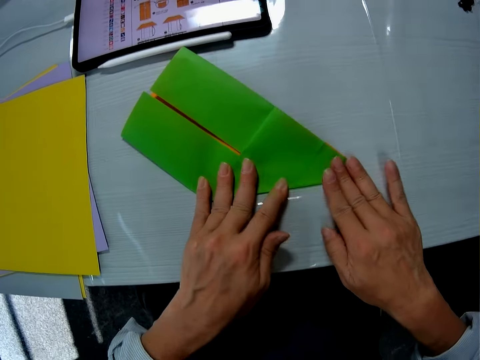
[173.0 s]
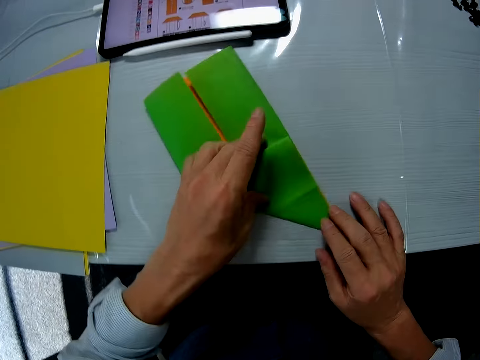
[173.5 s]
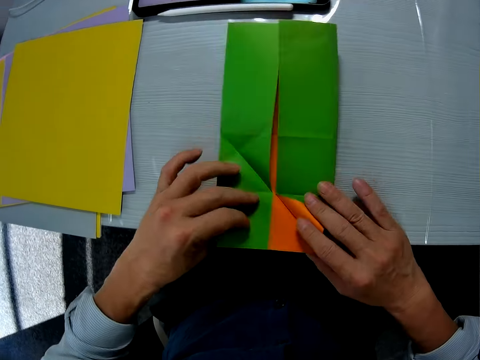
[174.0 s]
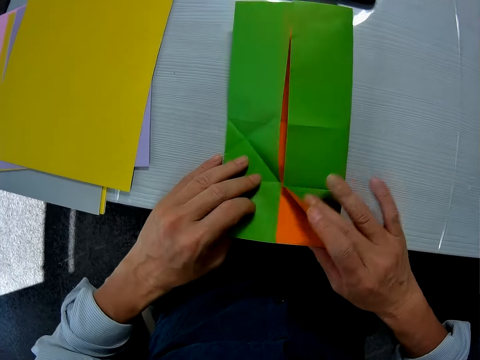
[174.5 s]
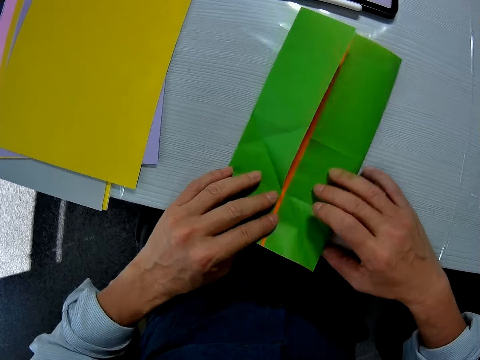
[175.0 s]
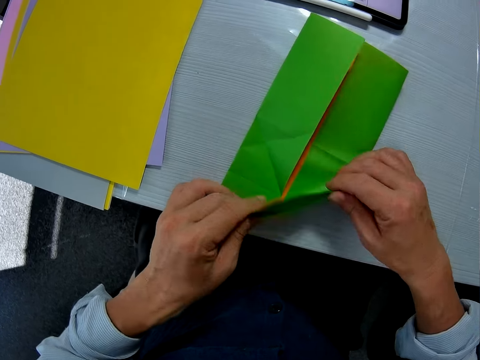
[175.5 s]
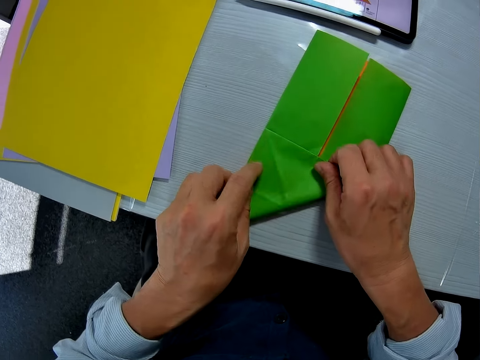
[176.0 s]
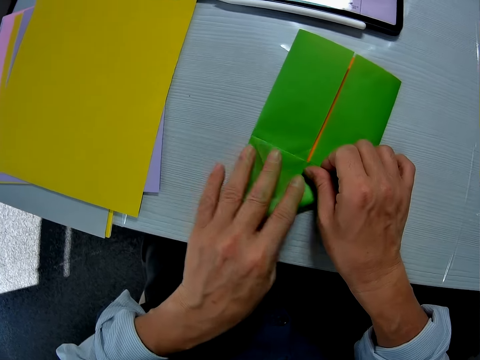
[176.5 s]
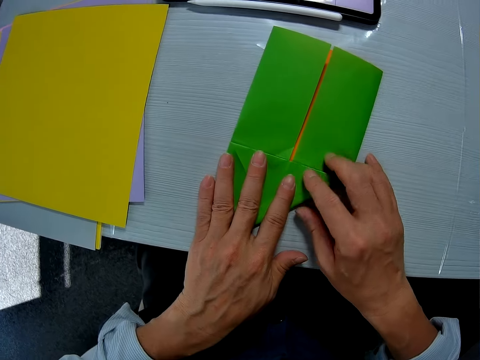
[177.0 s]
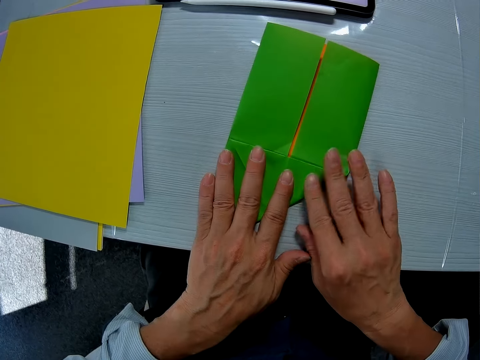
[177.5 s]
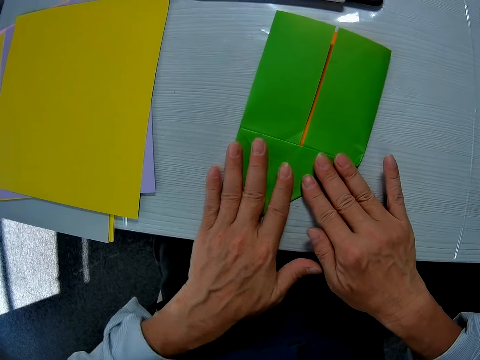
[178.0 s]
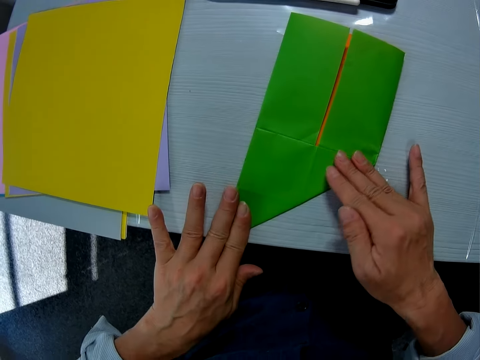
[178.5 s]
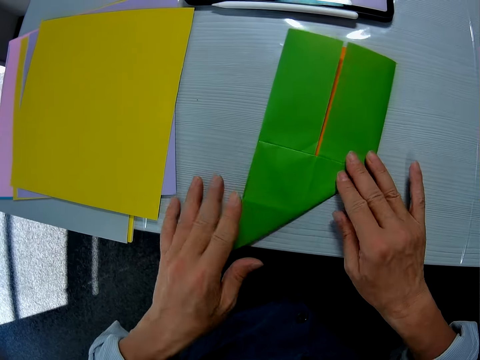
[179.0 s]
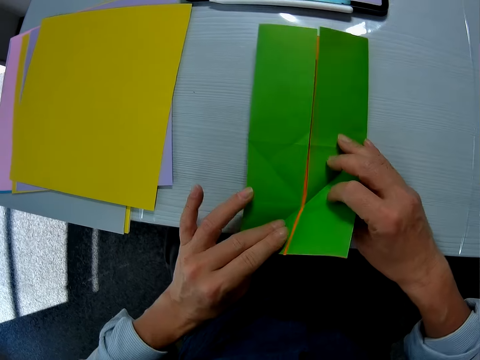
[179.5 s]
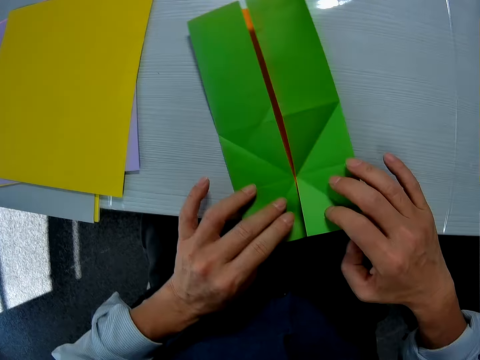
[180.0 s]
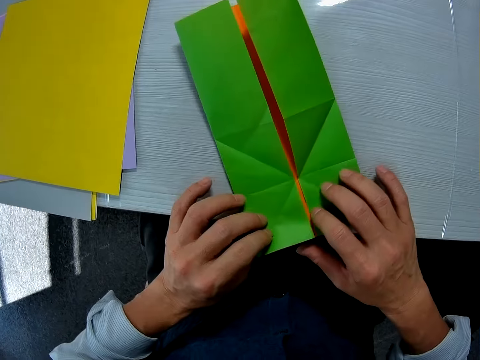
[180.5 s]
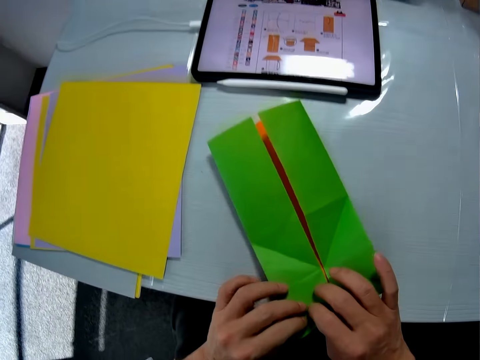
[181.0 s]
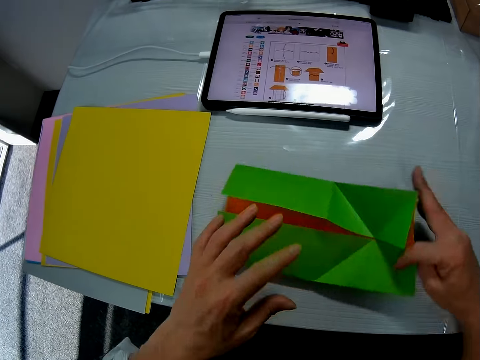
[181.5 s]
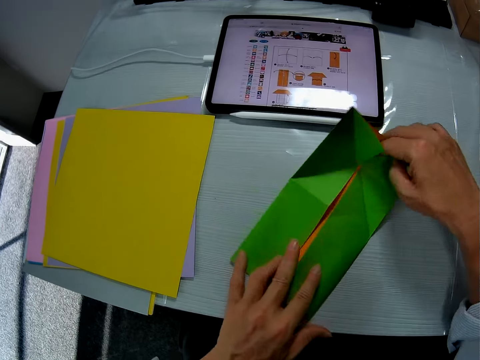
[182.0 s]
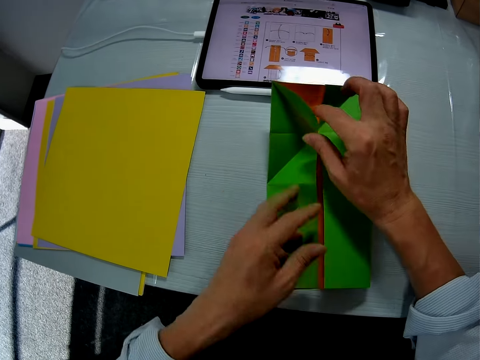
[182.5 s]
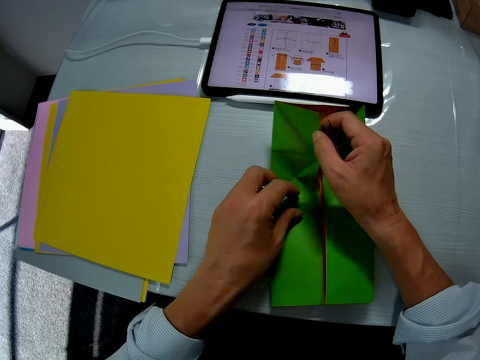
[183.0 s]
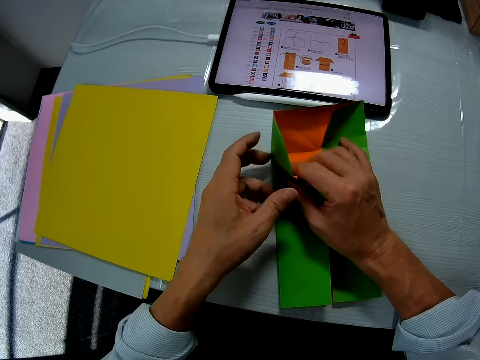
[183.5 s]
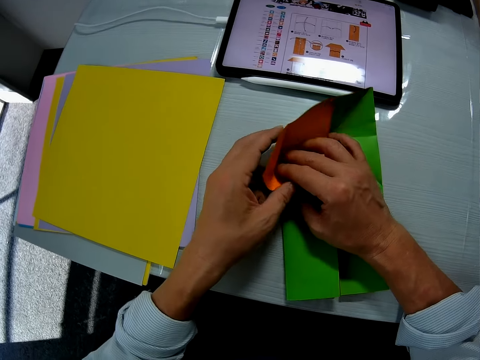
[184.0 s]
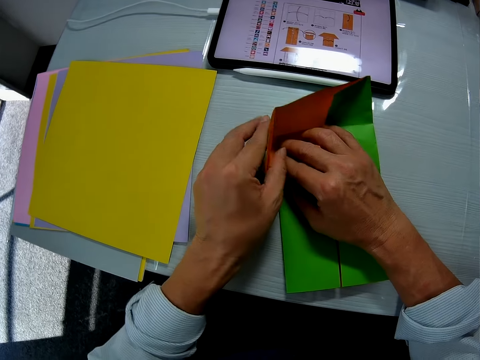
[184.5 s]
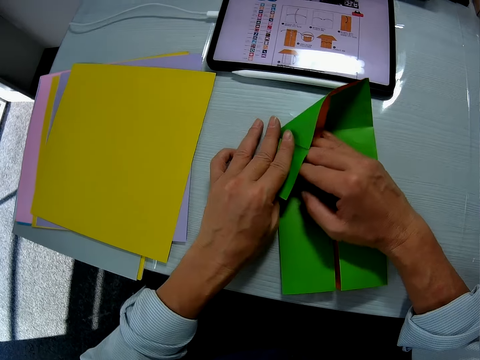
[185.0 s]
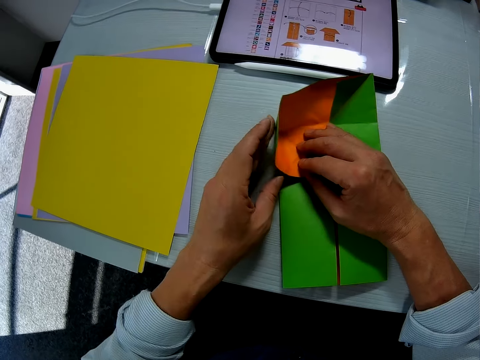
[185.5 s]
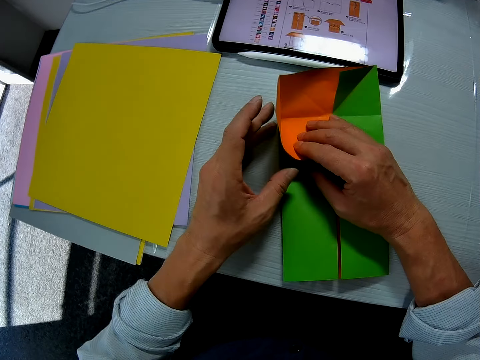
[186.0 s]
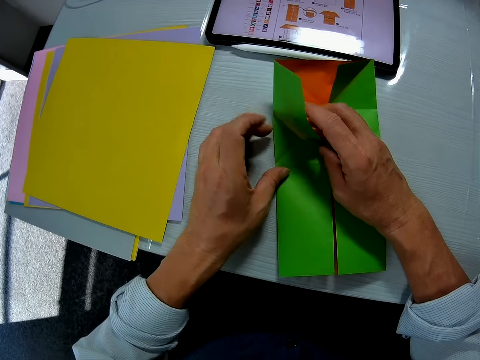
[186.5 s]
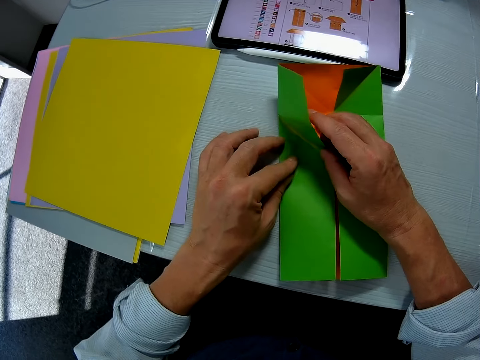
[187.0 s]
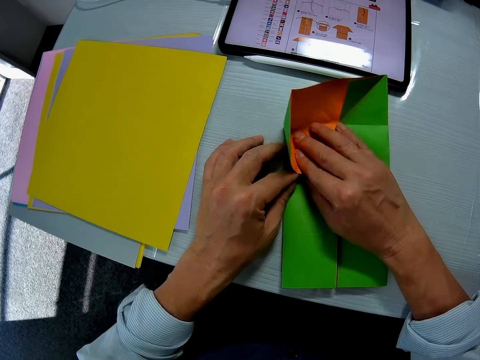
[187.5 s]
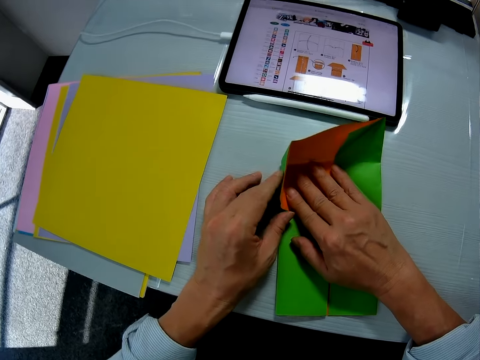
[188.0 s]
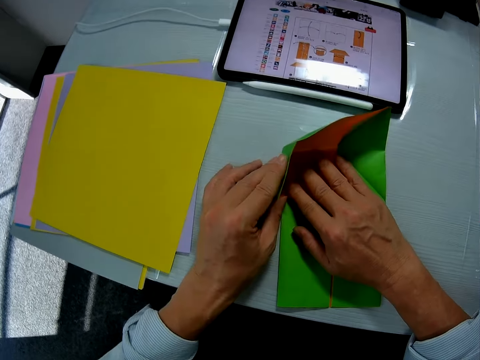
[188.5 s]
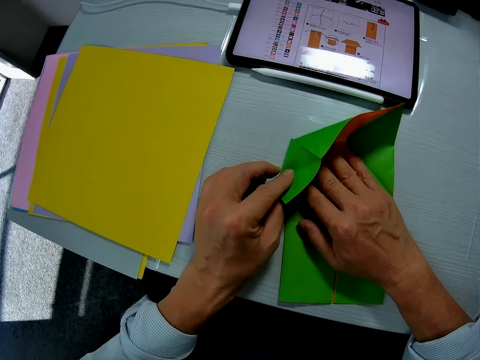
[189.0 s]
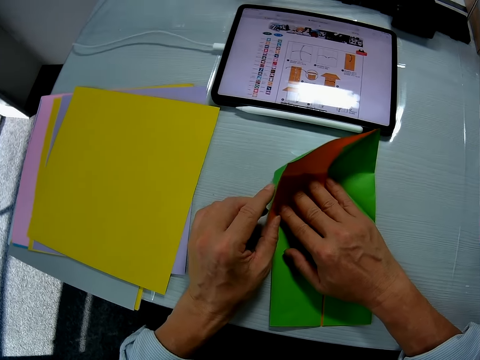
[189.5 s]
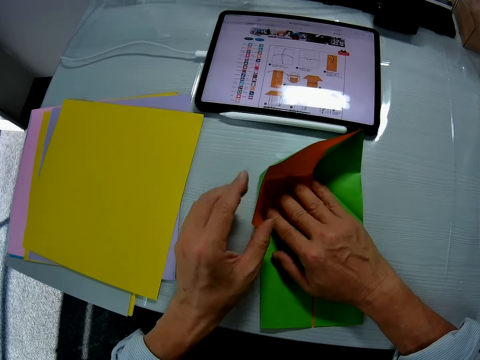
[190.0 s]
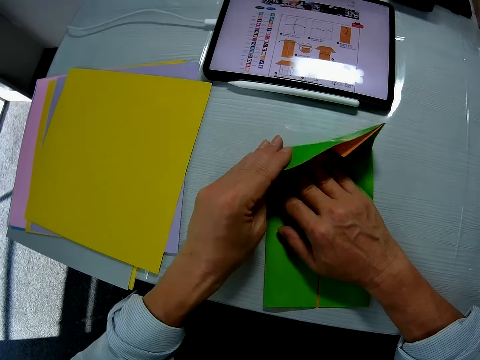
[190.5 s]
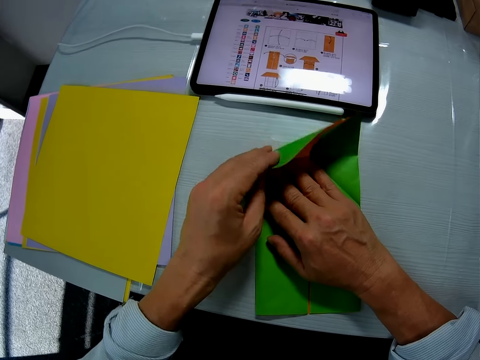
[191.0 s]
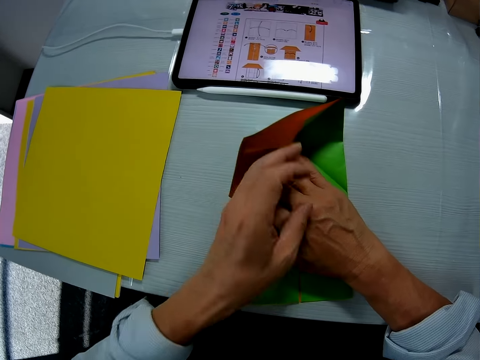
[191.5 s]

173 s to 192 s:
The camera wearer unfolds the manila paper. They fold the manila paper. They unfold the manila paper. They turn the manila paper. They unfold the manila paper. They fold the manila paper. They look at the drawings on the tablet.

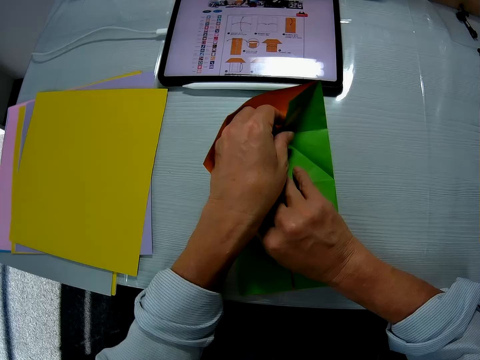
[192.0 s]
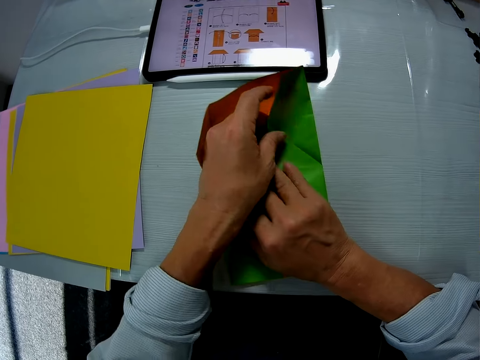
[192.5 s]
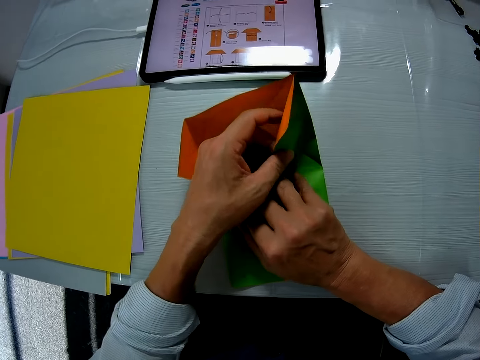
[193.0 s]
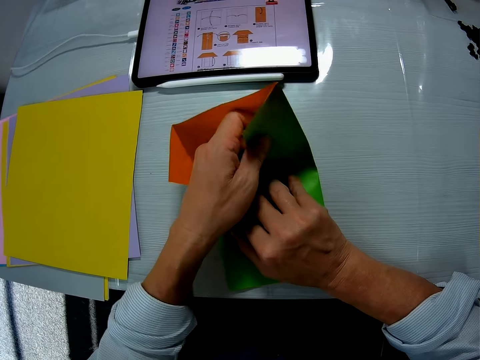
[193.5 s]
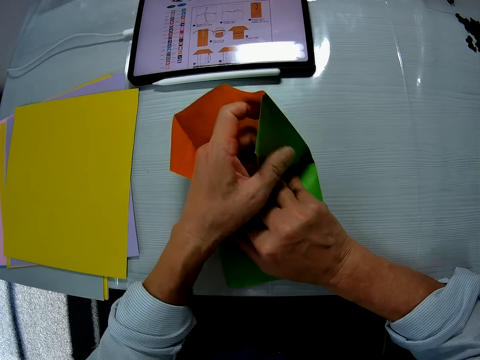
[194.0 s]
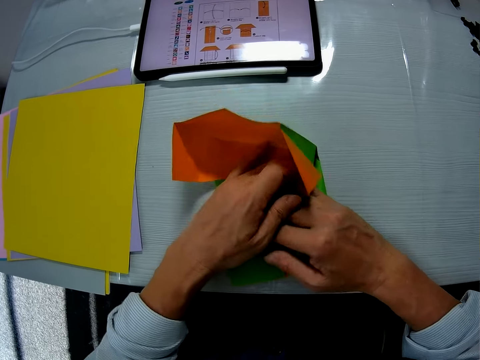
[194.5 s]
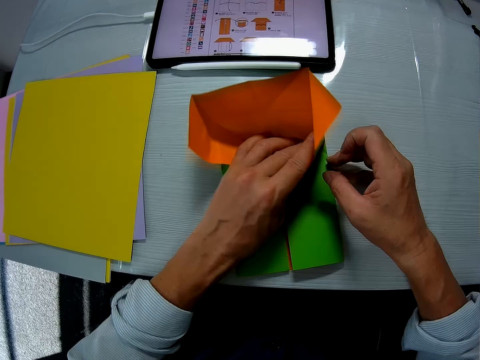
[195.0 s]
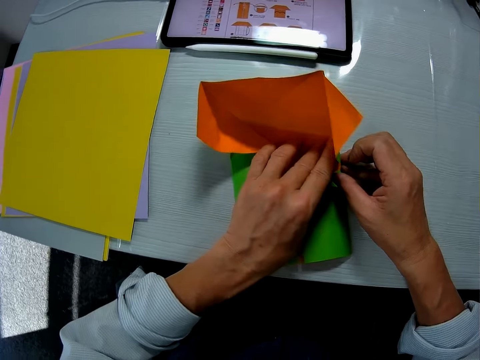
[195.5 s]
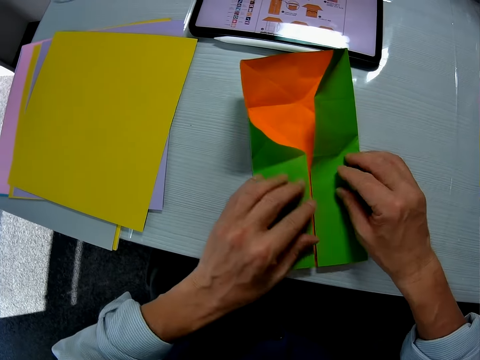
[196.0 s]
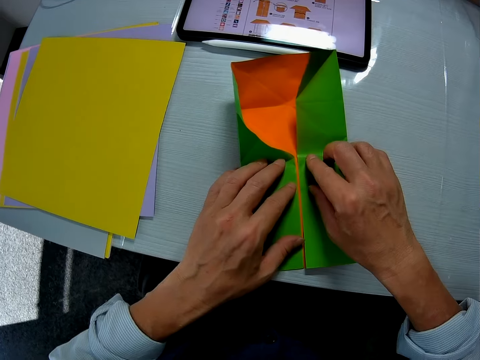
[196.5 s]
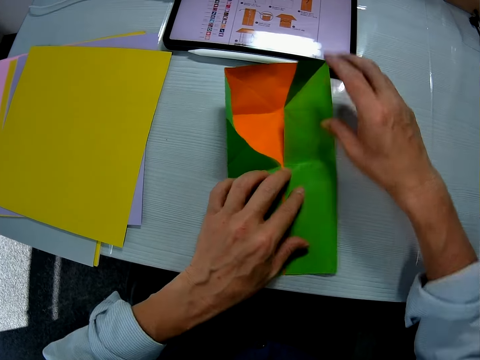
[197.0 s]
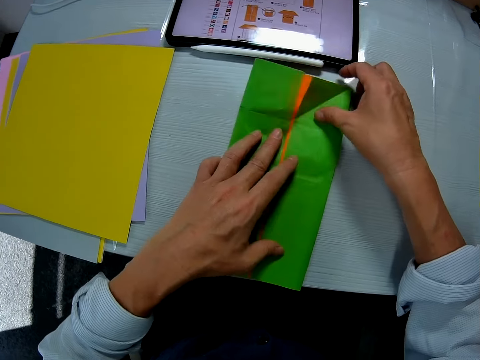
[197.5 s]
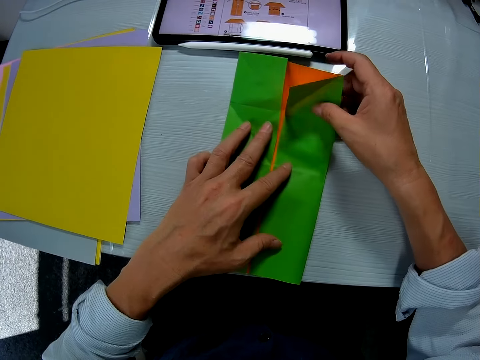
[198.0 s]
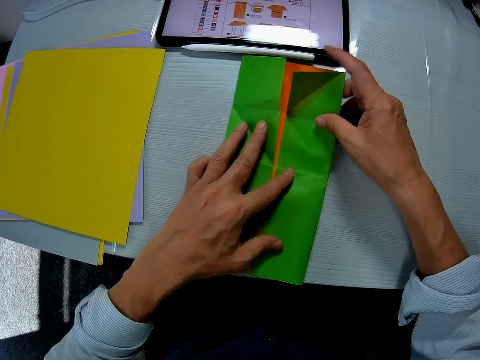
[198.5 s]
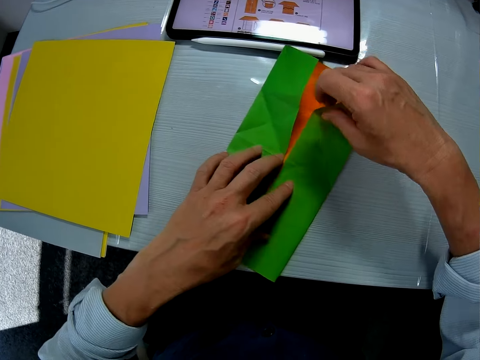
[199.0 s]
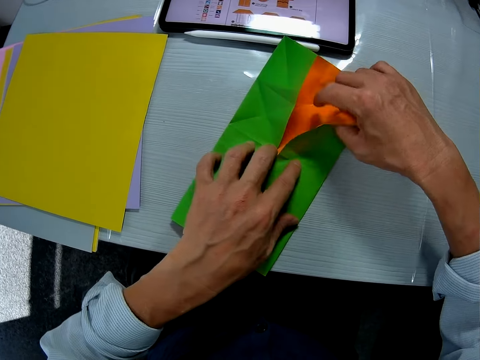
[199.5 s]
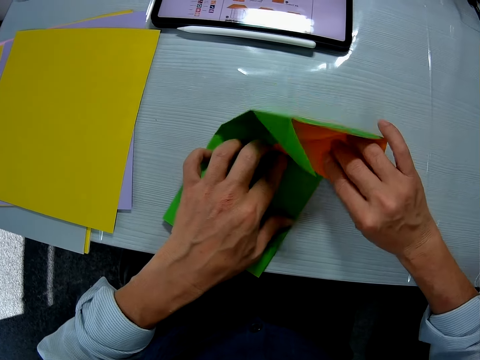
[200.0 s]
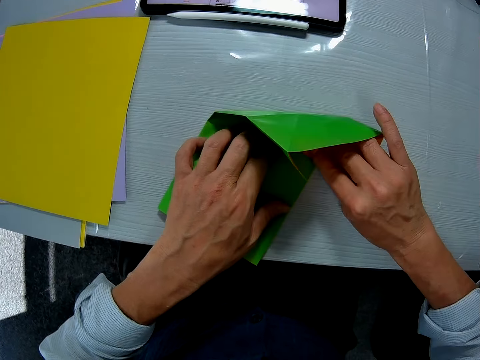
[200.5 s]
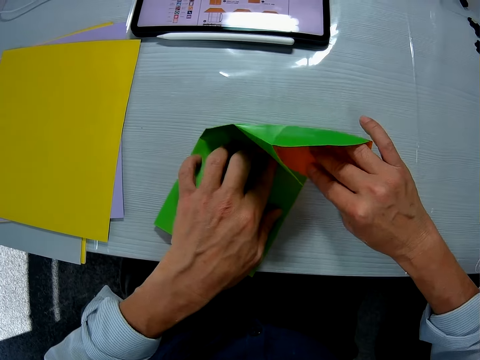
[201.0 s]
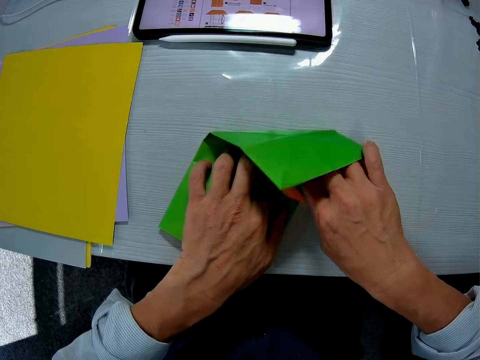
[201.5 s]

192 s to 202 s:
The camera wearer unfolds the manila paper. They fold the manila paper.
